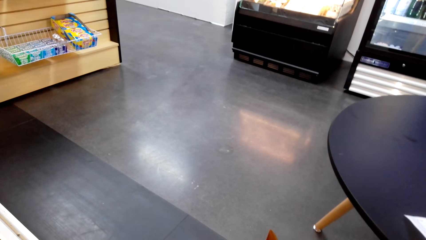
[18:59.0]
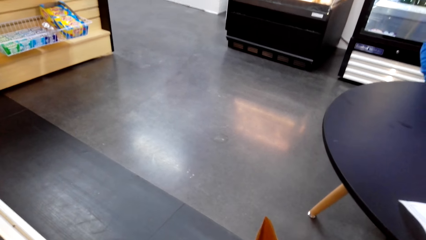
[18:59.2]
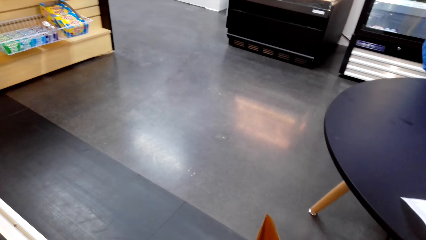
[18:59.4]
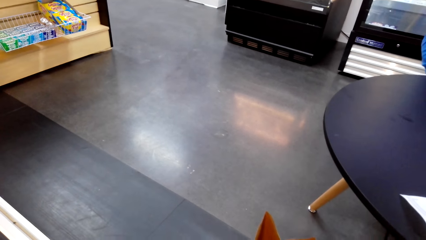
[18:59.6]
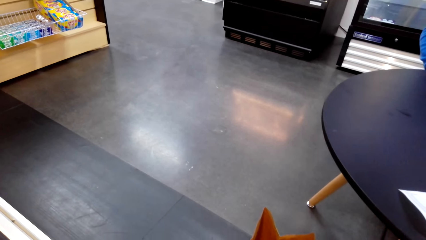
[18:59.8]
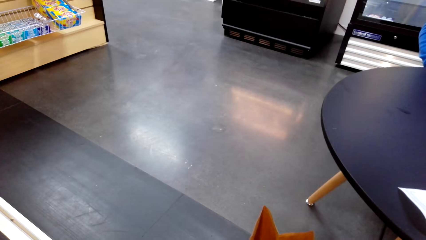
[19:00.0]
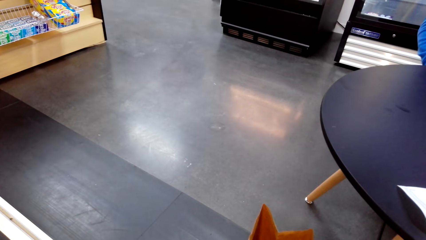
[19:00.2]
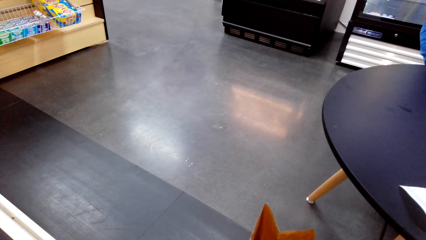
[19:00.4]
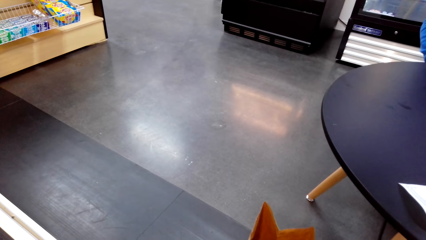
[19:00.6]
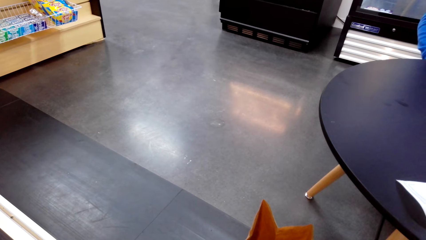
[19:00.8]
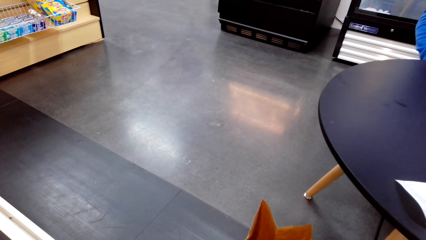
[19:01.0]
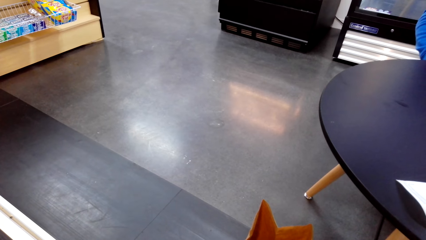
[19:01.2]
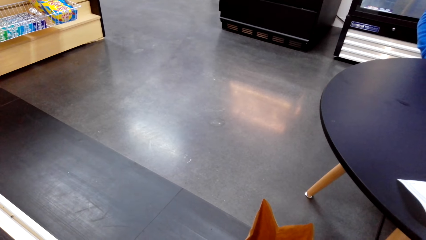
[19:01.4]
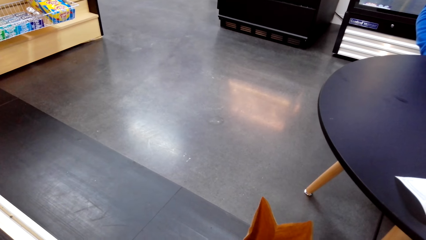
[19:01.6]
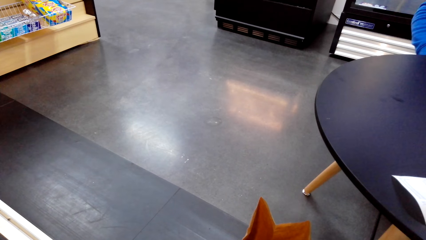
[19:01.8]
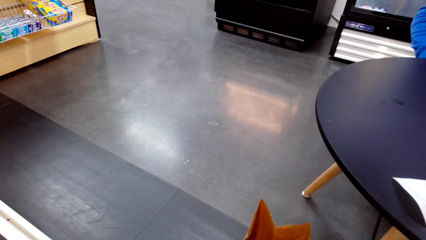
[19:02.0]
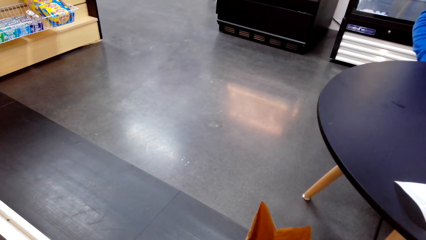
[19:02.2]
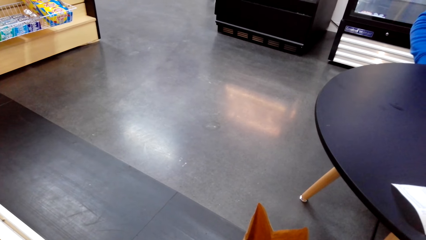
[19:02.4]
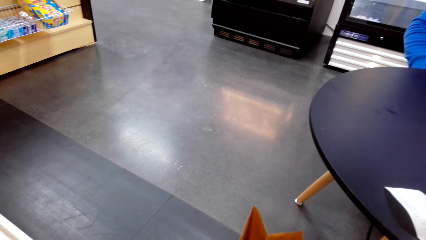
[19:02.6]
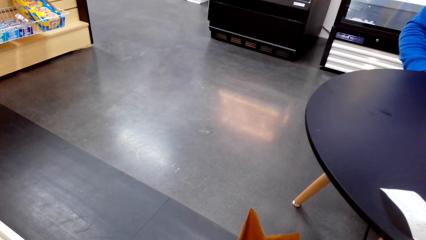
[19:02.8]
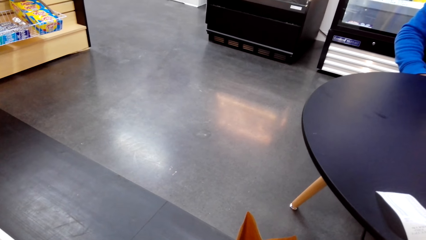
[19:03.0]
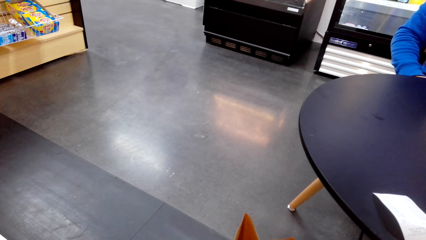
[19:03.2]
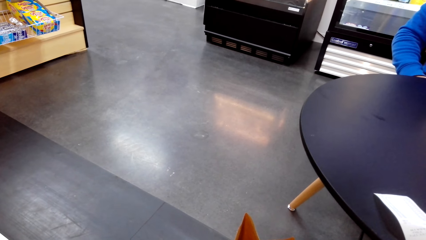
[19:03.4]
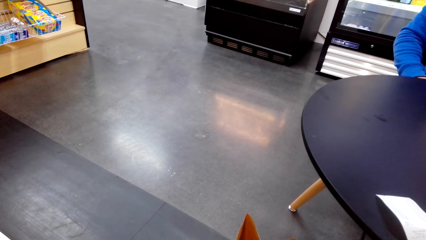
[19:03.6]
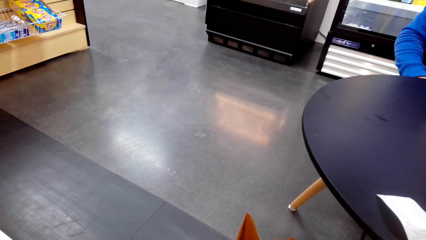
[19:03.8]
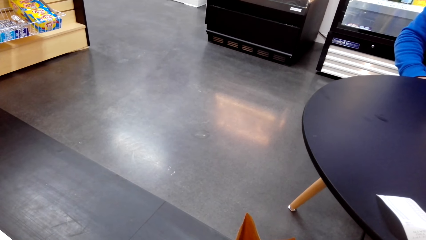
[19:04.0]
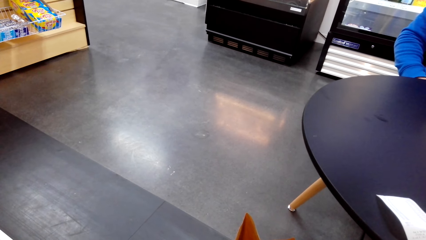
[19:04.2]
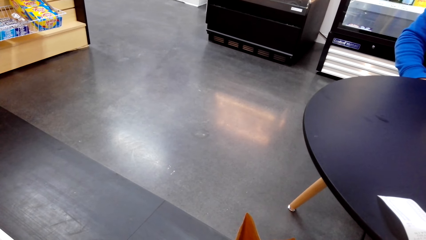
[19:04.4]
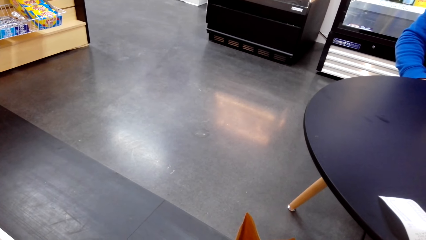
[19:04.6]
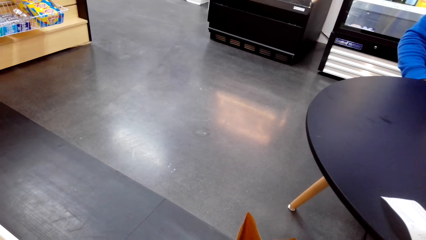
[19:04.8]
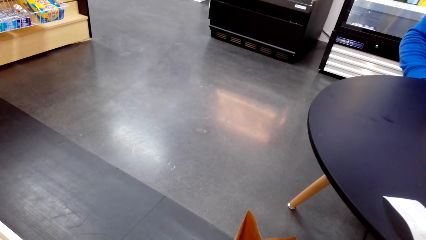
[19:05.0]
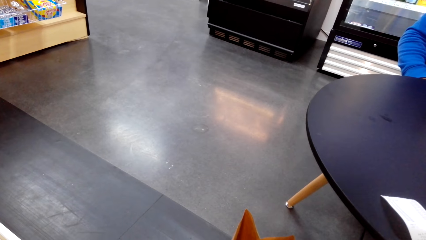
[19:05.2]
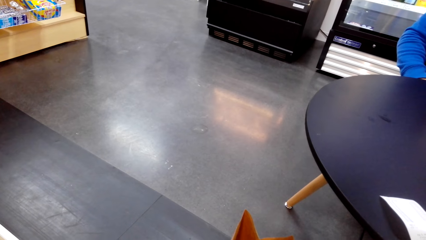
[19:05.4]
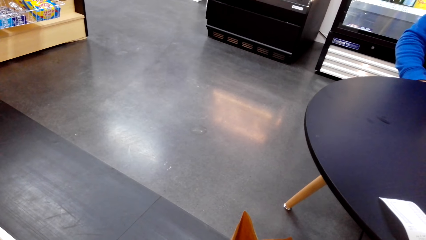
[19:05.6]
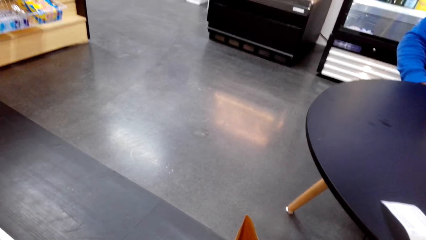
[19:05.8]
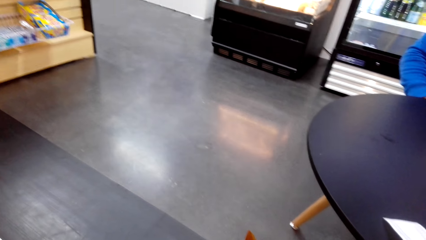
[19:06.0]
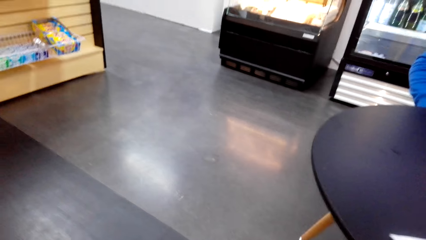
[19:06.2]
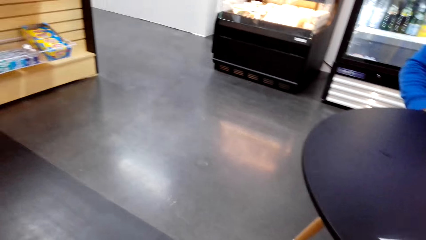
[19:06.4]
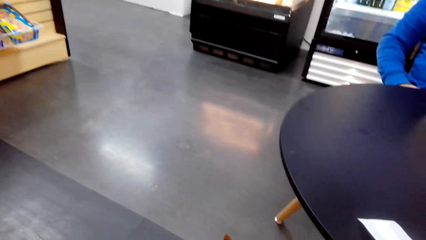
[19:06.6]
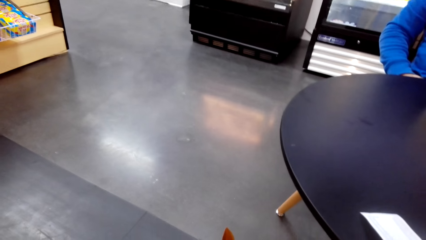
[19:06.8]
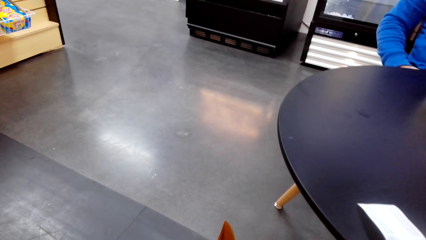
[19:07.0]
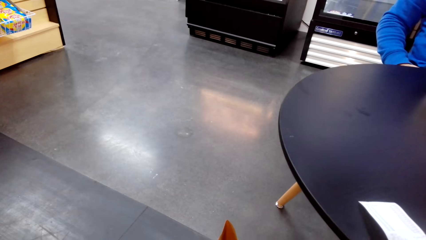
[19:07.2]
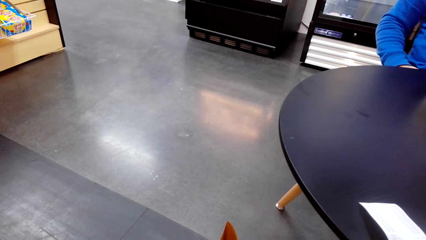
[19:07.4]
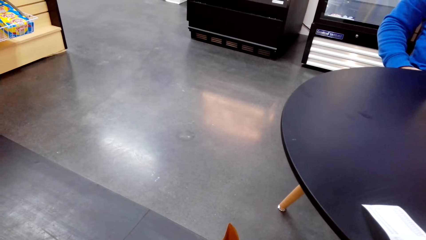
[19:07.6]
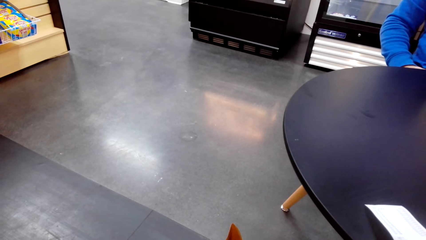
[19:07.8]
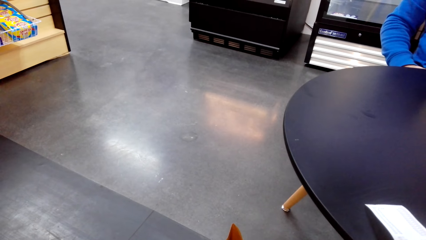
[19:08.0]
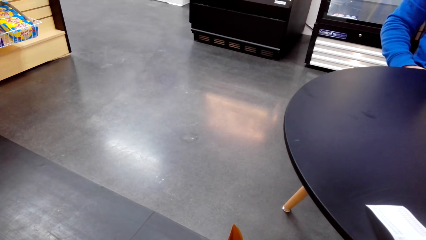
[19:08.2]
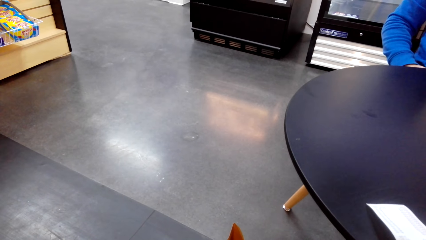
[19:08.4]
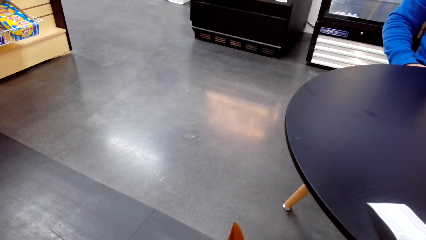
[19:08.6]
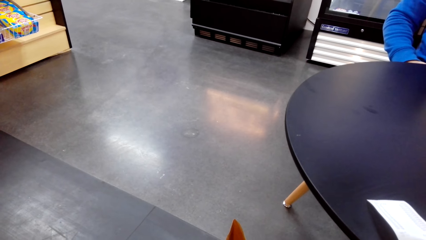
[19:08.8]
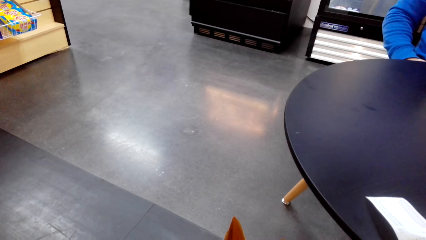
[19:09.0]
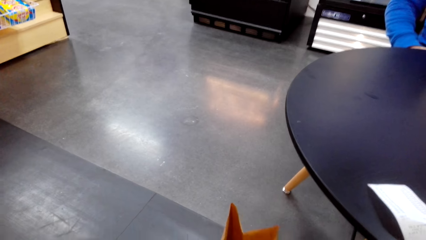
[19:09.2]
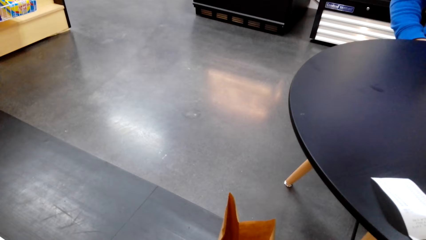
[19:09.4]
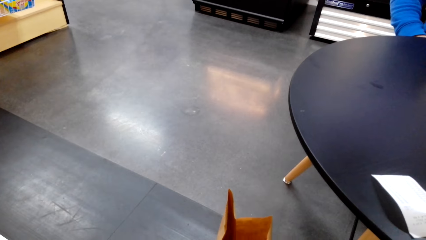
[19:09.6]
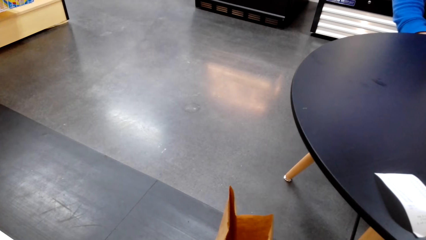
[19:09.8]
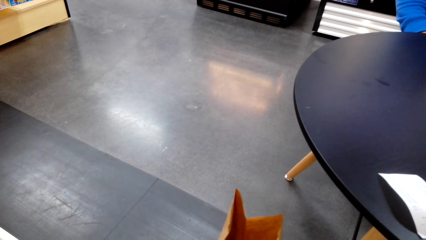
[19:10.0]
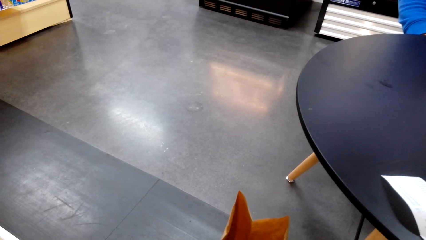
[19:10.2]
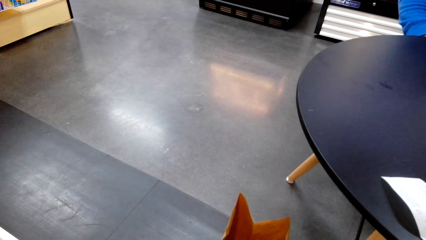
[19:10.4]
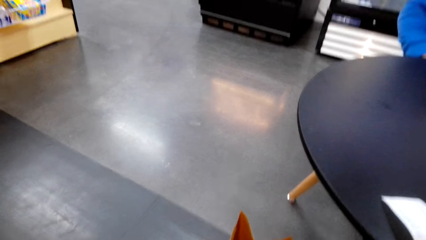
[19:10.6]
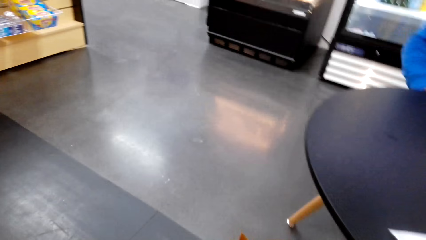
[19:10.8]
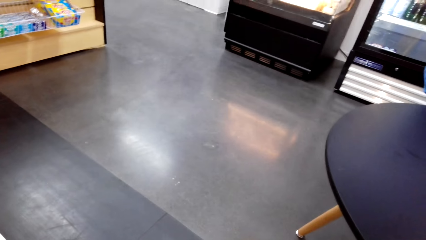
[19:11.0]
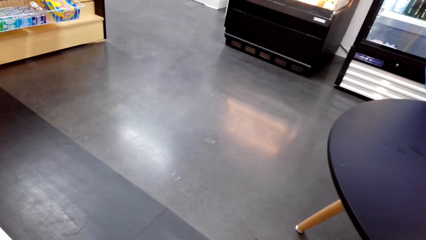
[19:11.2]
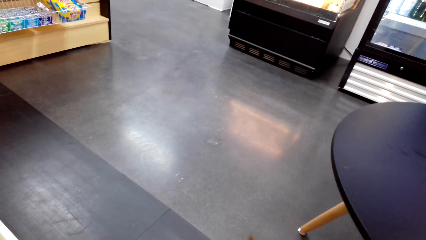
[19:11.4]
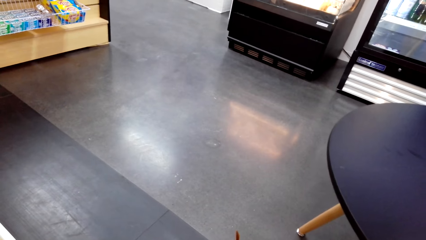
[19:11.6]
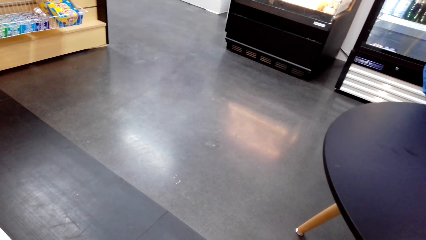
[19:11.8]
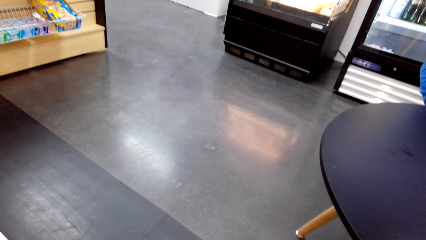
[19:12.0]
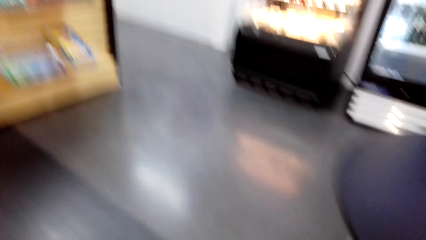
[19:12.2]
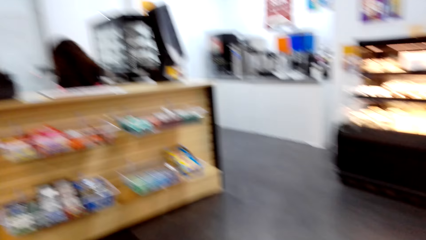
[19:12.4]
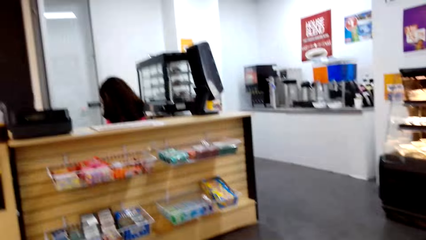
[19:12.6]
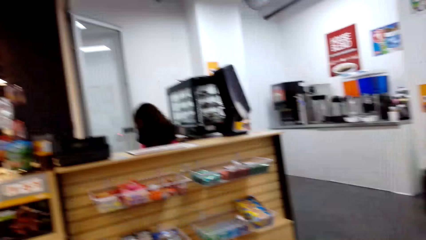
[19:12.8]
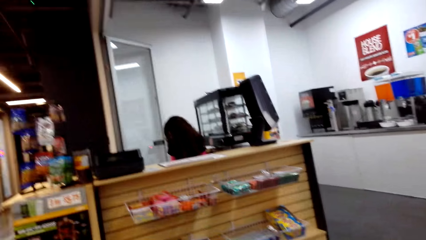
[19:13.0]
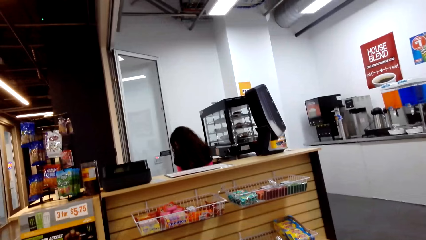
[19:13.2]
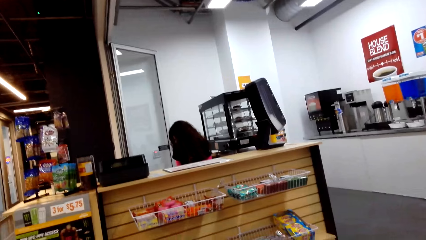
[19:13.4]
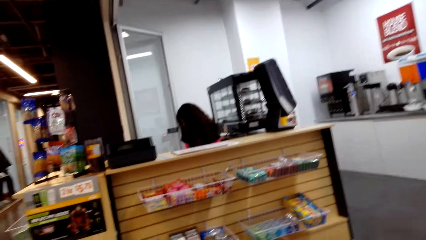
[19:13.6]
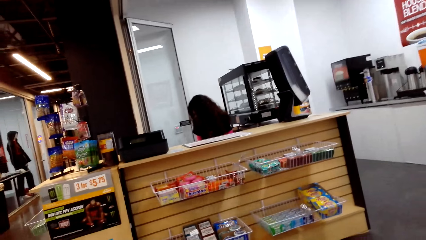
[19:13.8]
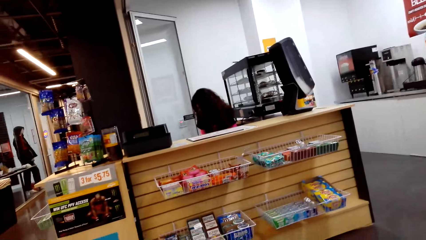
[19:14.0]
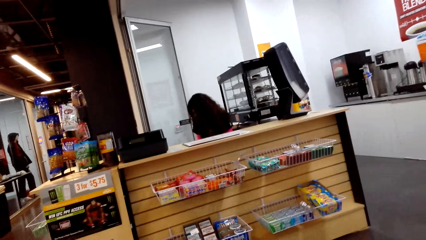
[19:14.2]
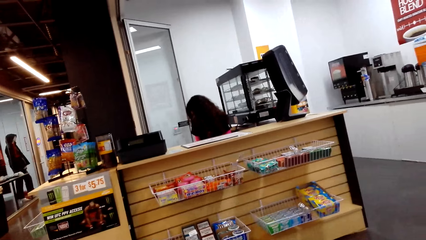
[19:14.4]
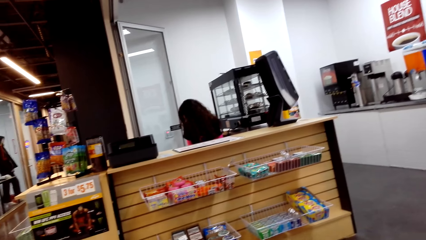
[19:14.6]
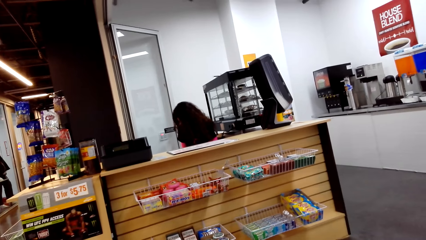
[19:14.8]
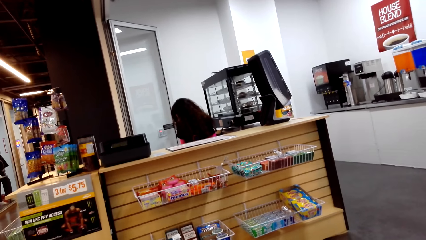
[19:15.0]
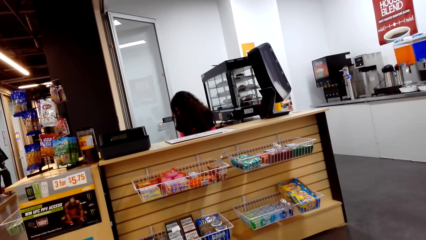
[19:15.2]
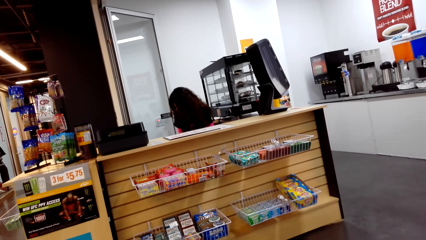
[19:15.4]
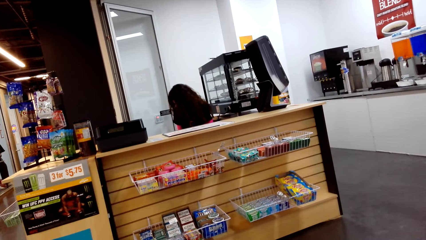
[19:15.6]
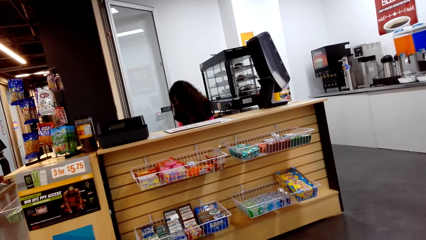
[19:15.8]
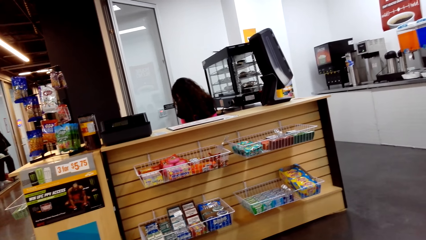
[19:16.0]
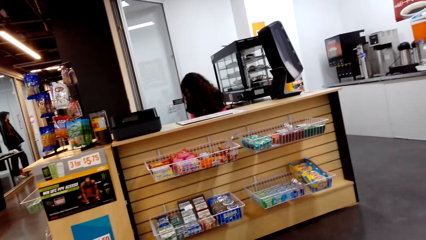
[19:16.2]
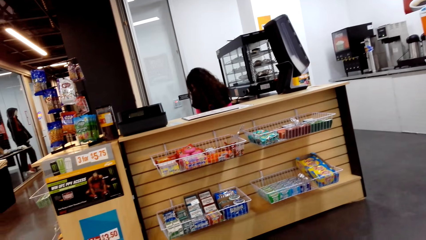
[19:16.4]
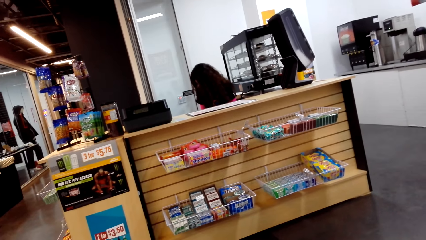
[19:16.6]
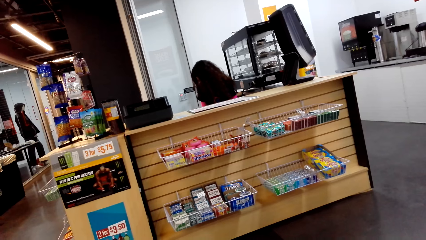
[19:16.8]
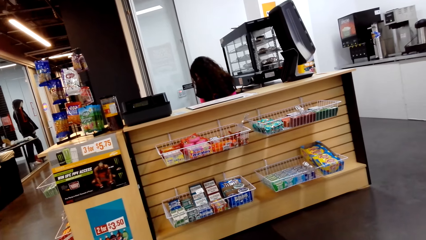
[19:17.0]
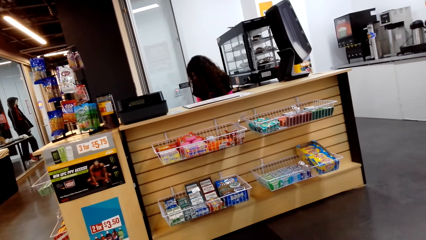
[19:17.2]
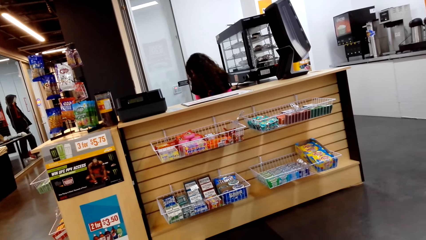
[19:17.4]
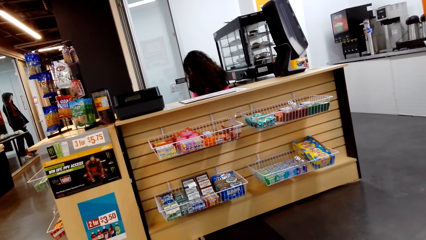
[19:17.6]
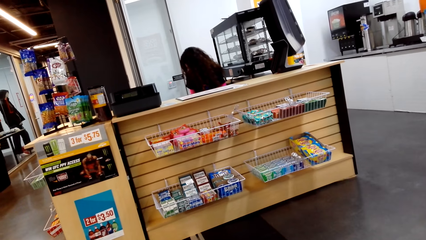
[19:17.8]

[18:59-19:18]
The camera wearer adjusts a paper bag. They gaze at the checkout counter.
